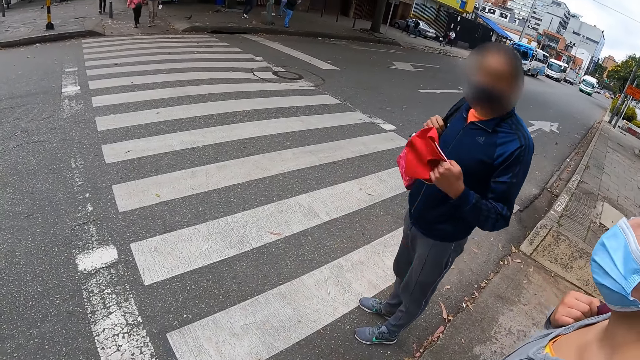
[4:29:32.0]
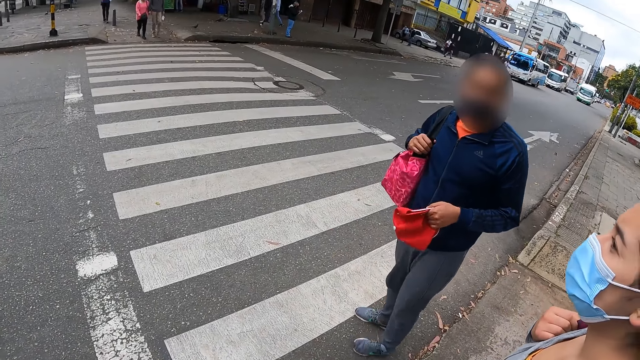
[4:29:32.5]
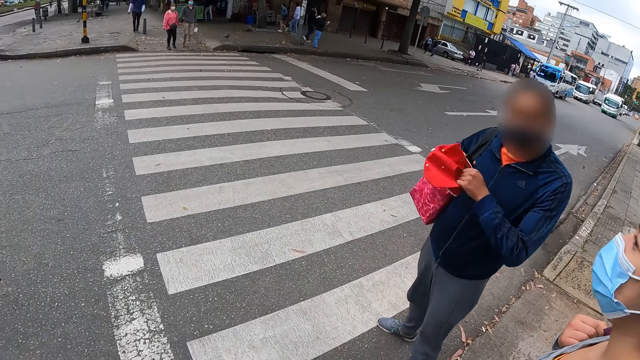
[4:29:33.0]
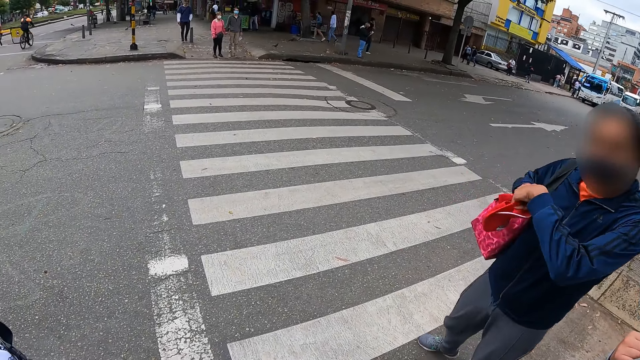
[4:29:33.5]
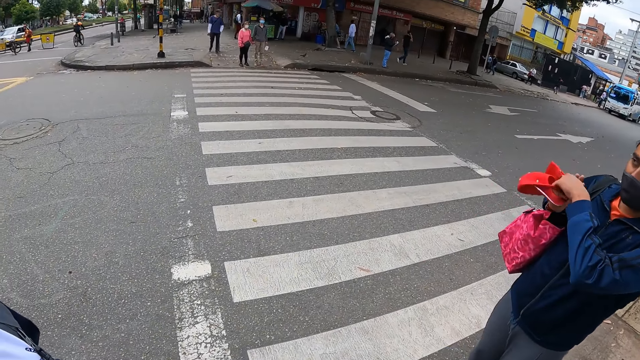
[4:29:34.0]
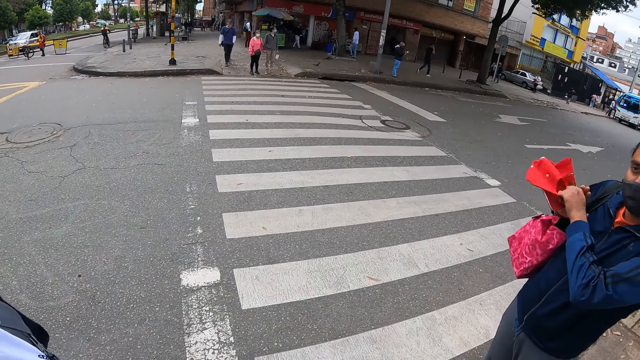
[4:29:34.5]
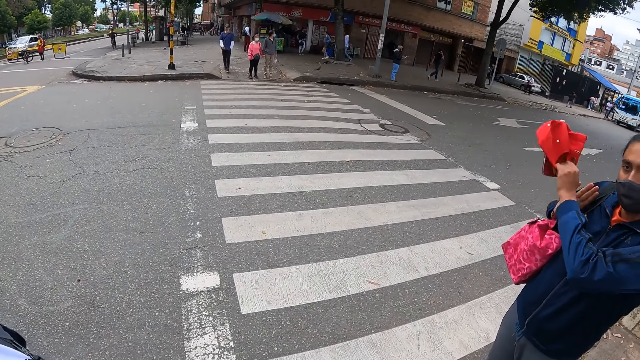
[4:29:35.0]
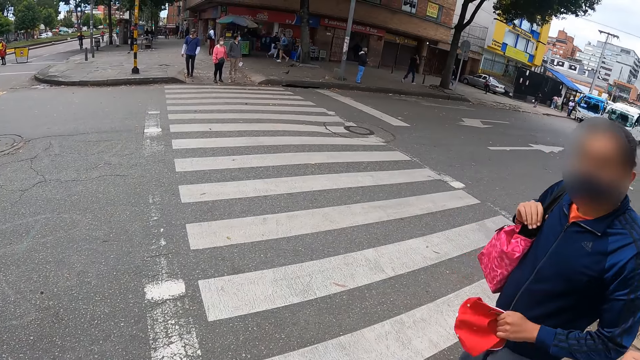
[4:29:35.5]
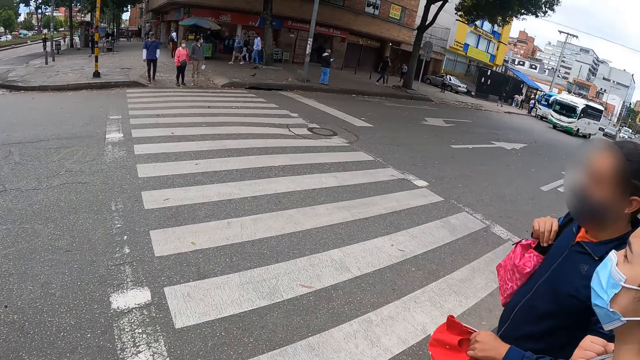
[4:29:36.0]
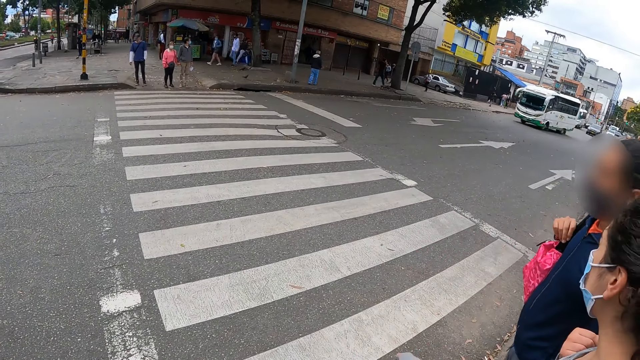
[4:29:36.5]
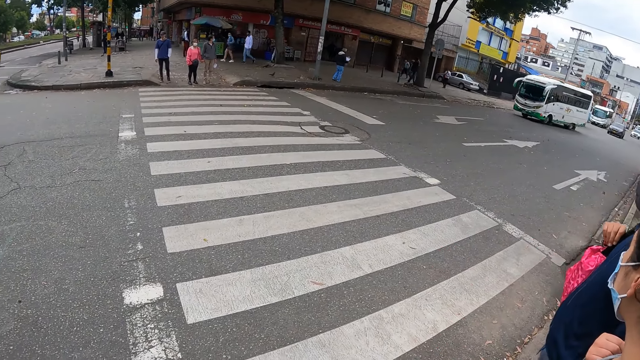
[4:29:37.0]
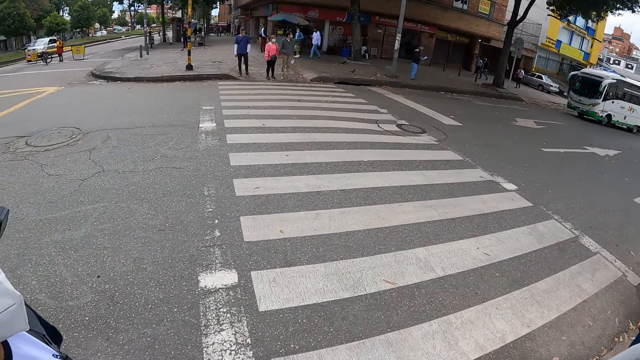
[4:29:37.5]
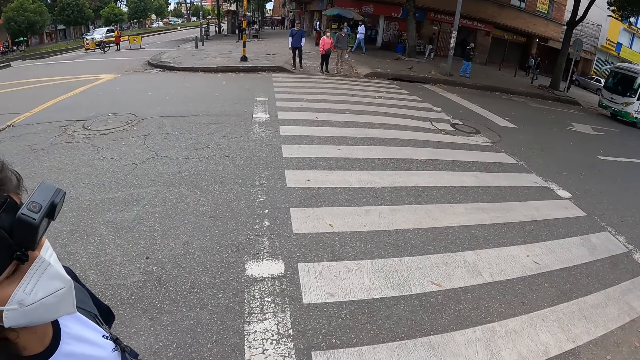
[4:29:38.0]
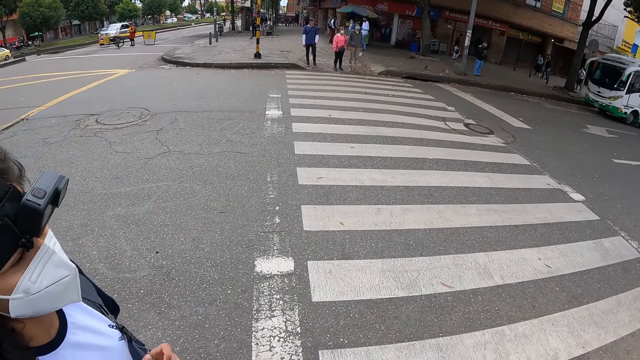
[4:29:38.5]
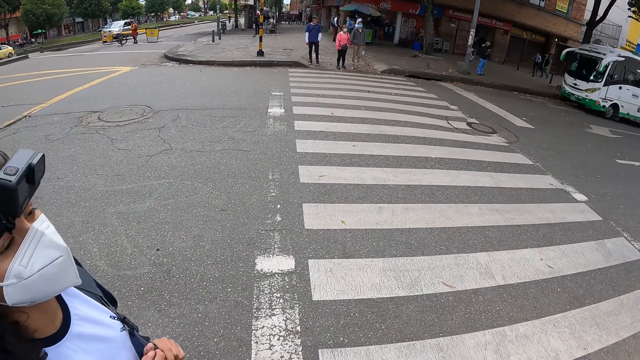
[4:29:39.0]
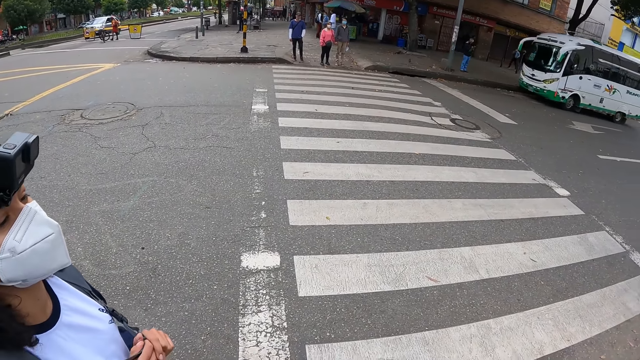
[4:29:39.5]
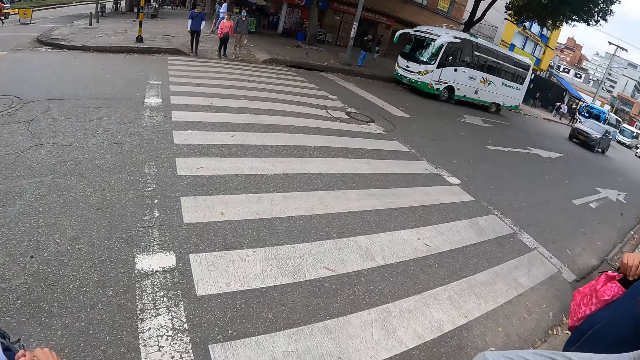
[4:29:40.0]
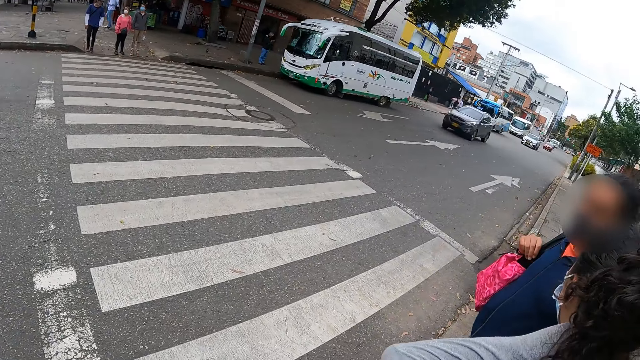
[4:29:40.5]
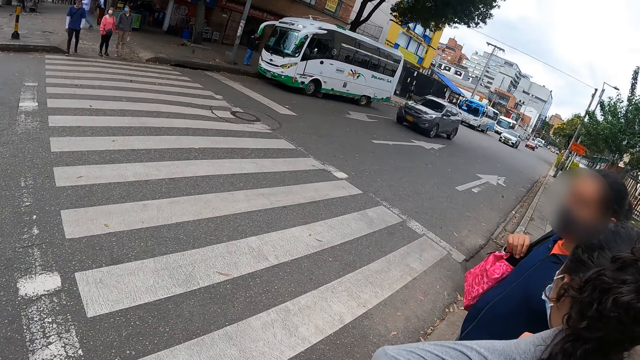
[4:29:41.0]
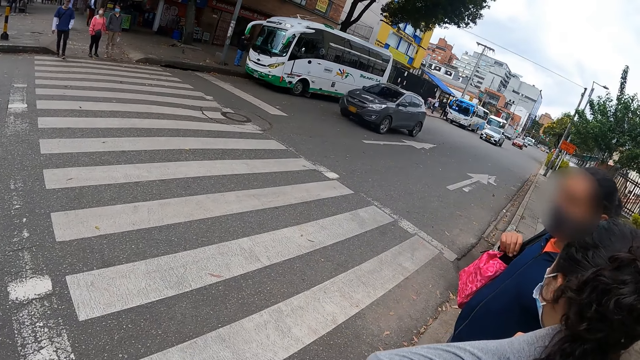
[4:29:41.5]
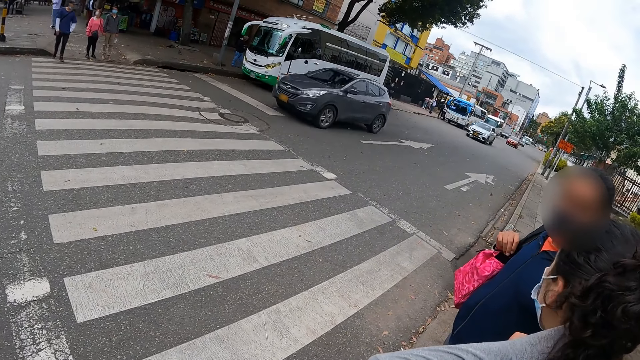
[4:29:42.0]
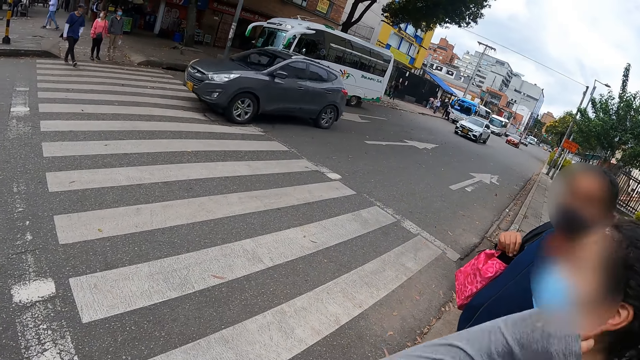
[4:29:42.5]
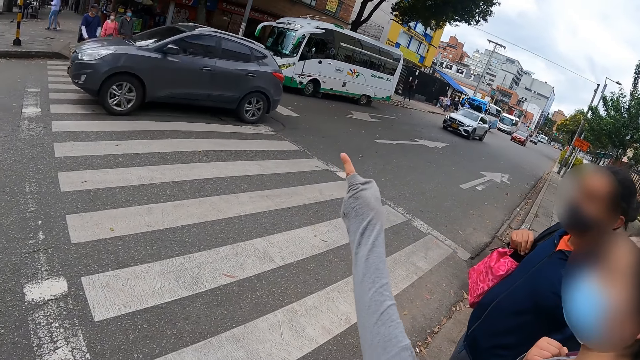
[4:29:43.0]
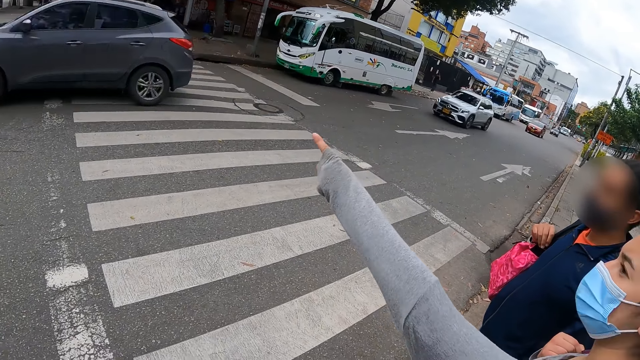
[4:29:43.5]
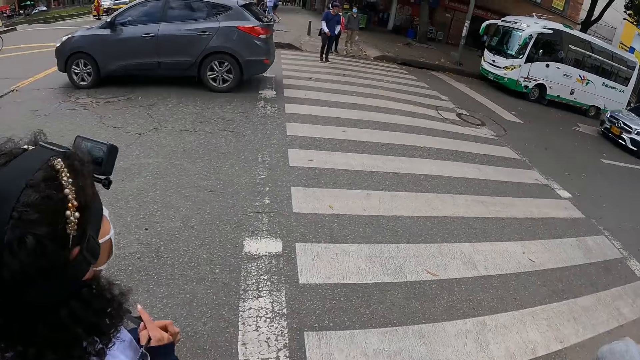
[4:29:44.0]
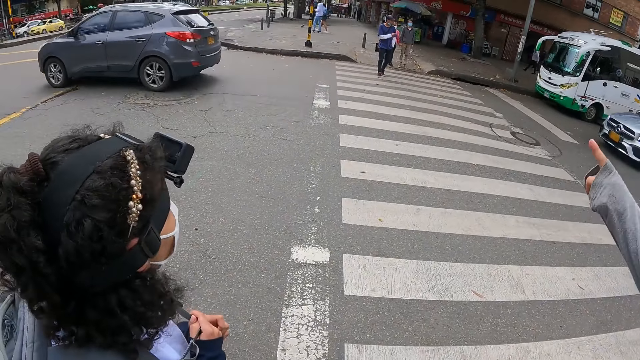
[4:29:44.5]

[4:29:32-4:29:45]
The camera wearer looks at a person. They look at the zebra crossing. They talk to the person. They look at the bus. They look at the grey car. A woman points at a building.

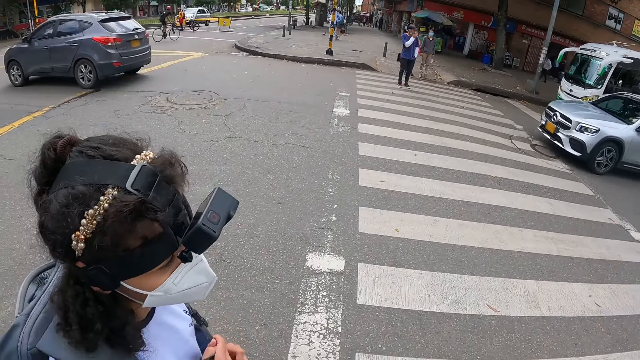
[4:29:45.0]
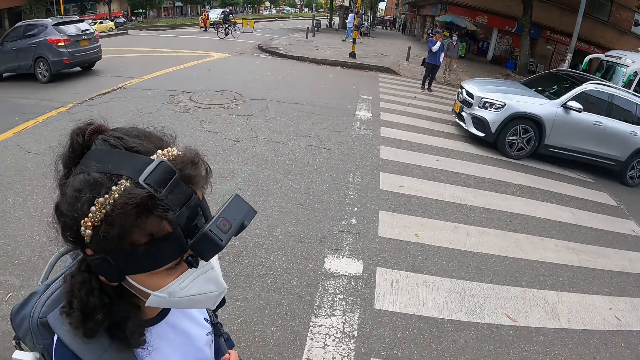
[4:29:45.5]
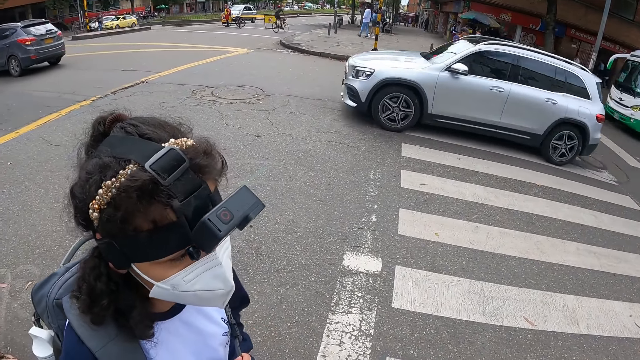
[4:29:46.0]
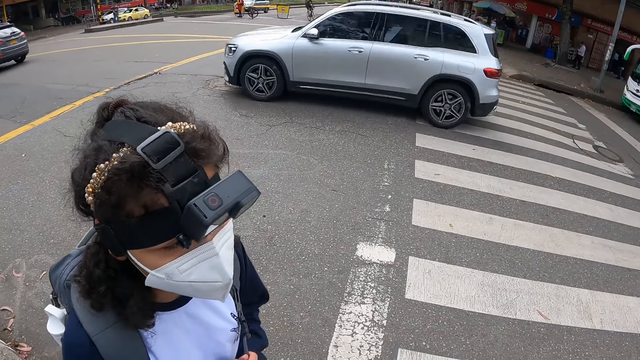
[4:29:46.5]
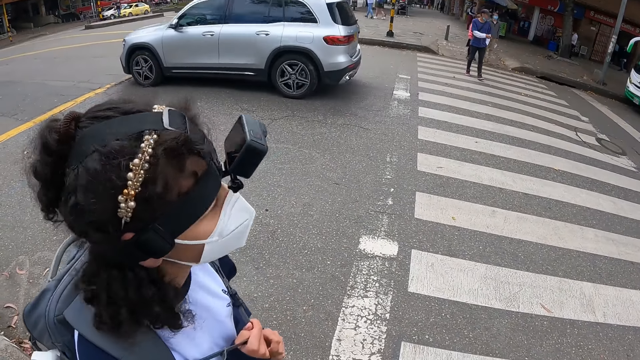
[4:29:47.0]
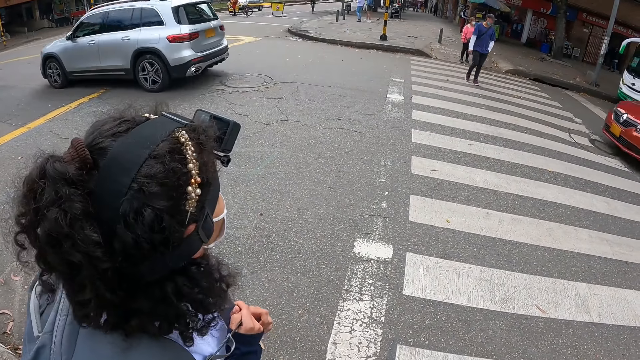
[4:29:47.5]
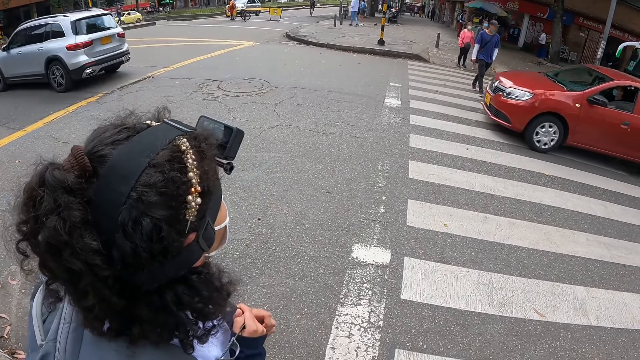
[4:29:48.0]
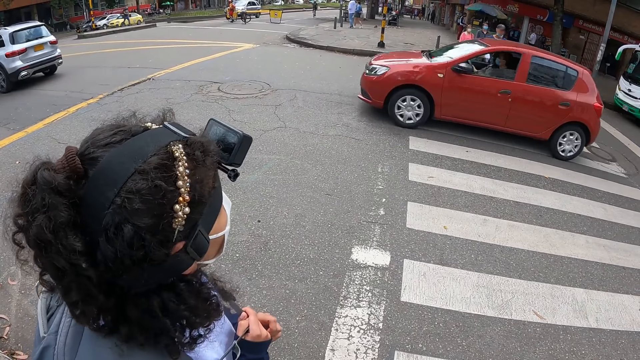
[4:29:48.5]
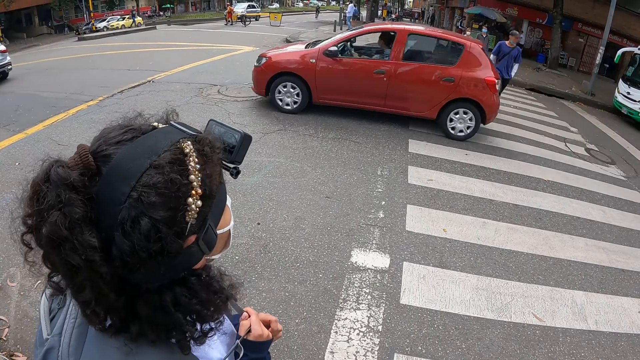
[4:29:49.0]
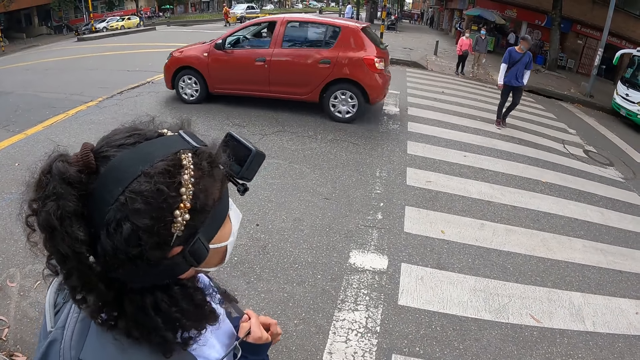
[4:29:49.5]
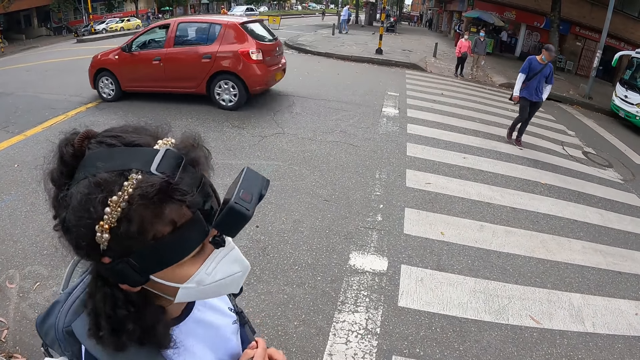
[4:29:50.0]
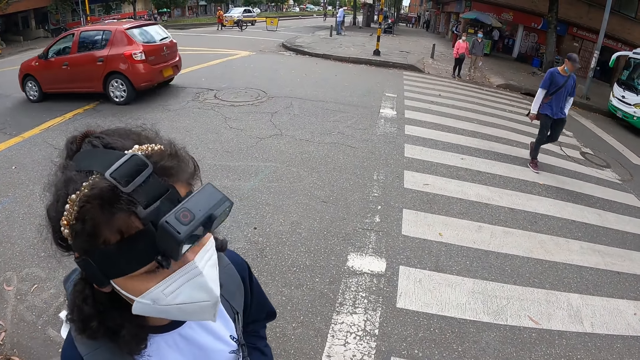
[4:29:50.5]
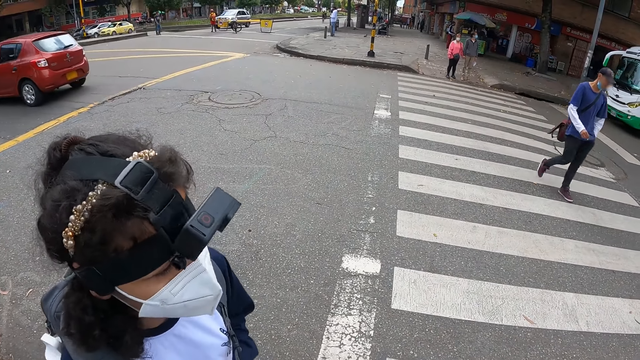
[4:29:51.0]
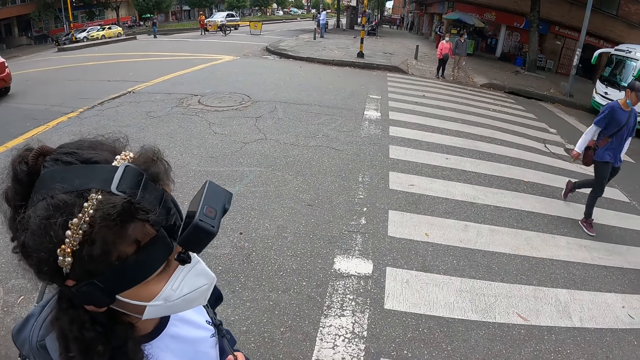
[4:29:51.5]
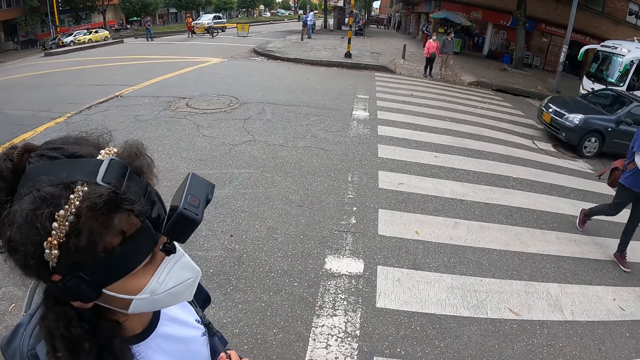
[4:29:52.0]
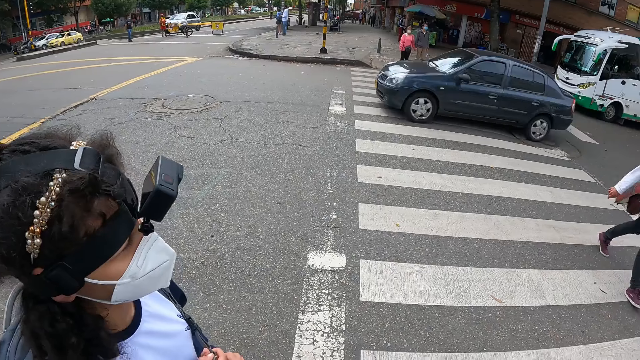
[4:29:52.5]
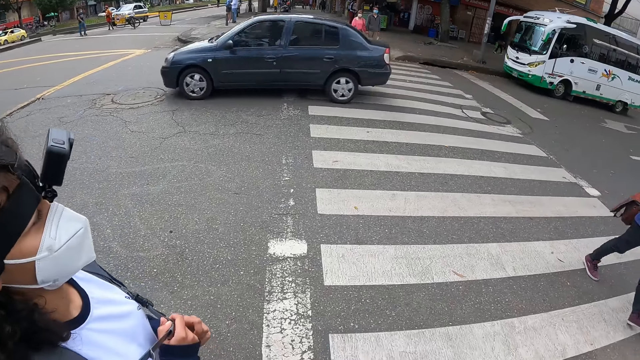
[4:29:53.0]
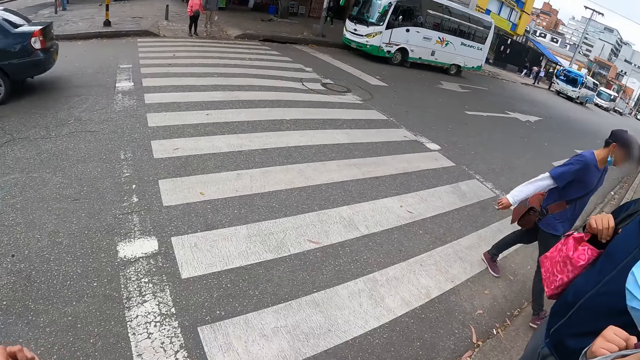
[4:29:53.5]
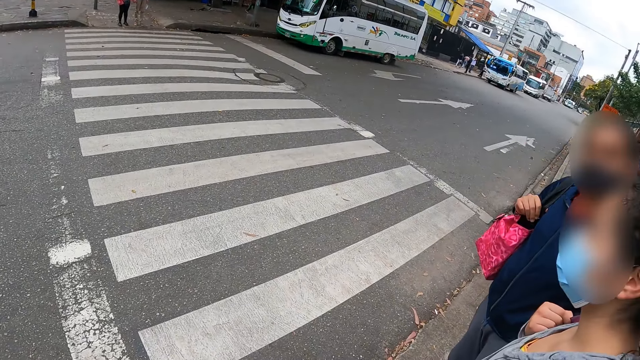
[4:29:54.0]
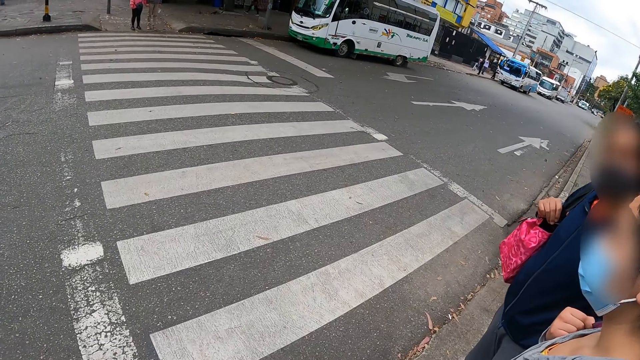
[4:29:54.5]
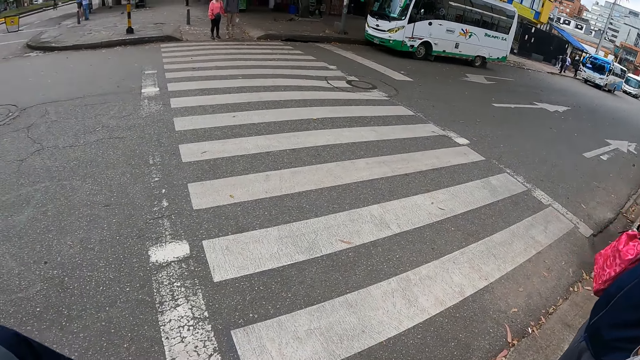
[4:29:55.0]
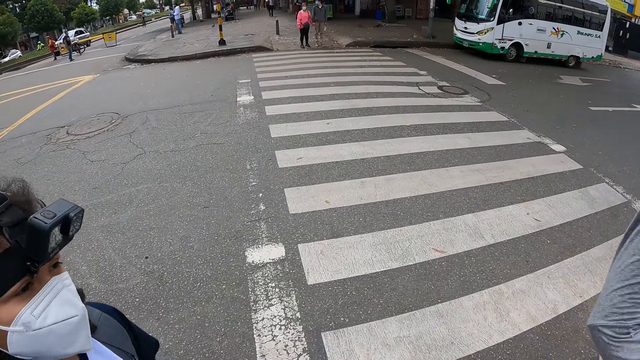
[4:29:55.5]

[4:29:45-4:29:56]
The camera wearer looks at the silver car. They look at the red car. They look at a person. They look at the pedestrian on the zebra crossing. They talk to the person. They look at the black car. They look at the buses on the roadside. They look at the left hand of another person.
